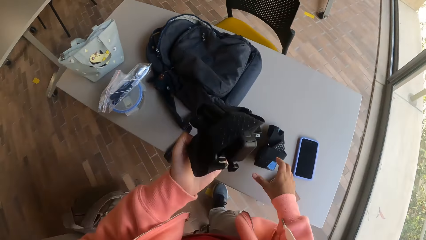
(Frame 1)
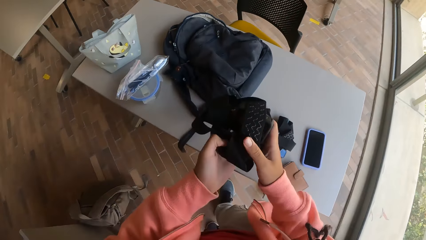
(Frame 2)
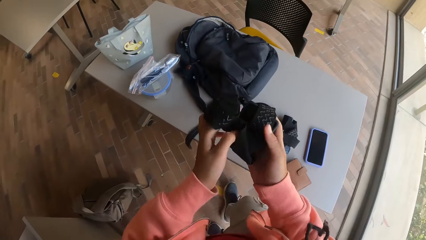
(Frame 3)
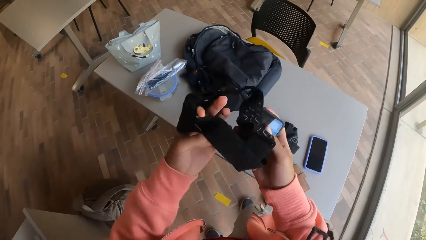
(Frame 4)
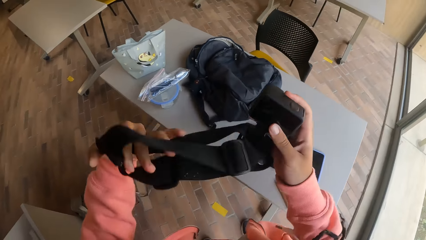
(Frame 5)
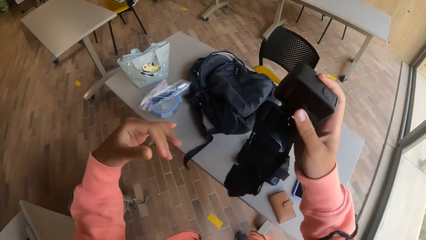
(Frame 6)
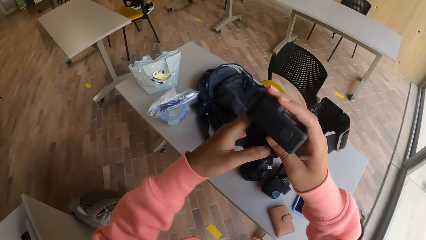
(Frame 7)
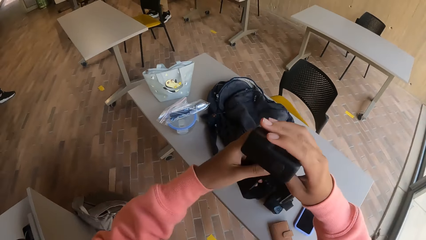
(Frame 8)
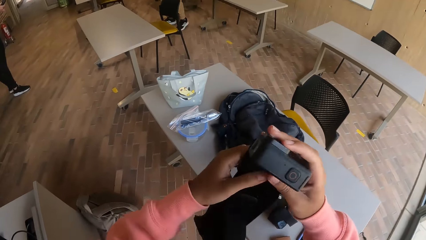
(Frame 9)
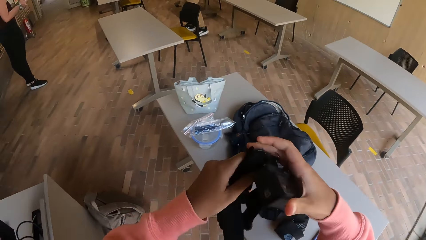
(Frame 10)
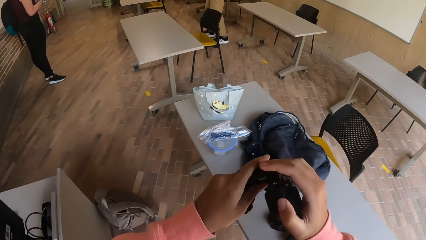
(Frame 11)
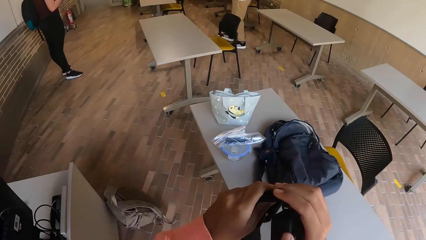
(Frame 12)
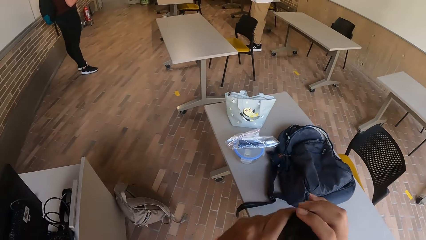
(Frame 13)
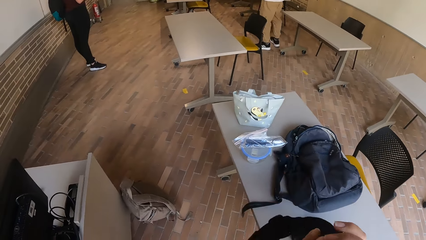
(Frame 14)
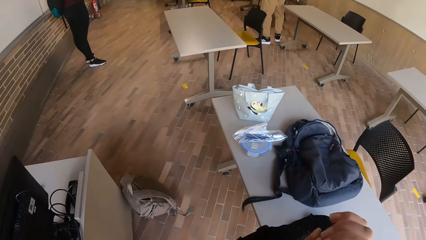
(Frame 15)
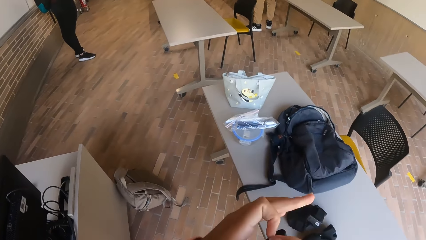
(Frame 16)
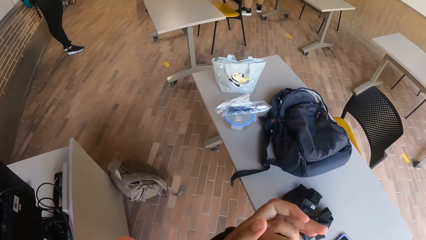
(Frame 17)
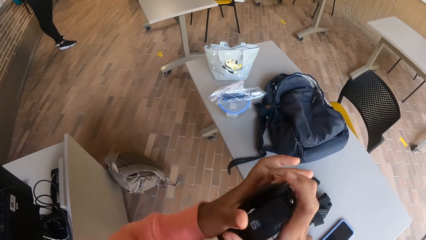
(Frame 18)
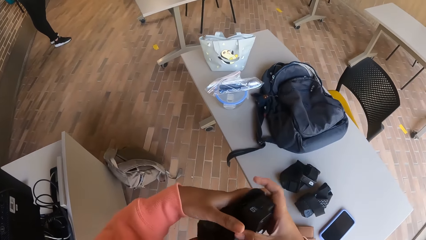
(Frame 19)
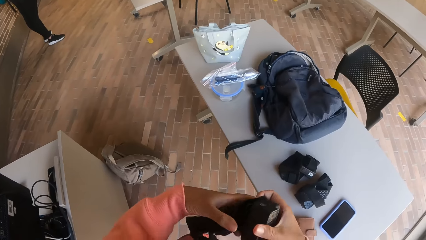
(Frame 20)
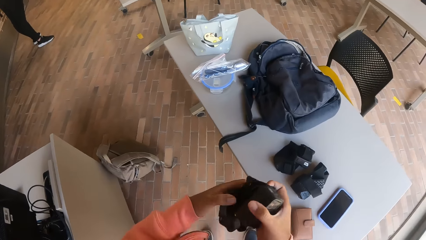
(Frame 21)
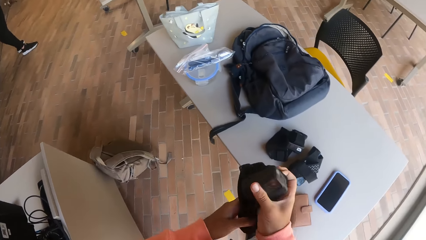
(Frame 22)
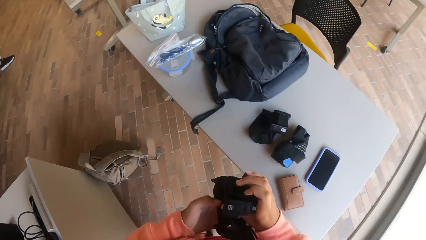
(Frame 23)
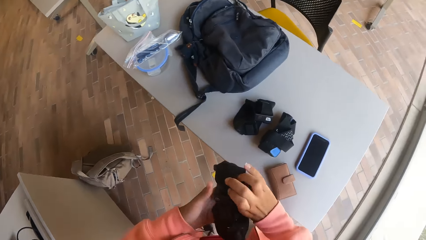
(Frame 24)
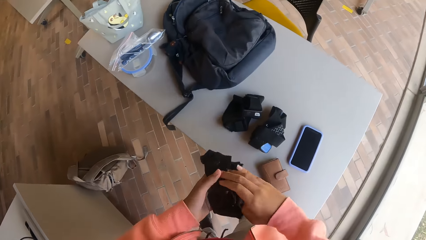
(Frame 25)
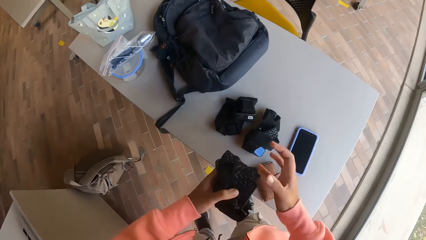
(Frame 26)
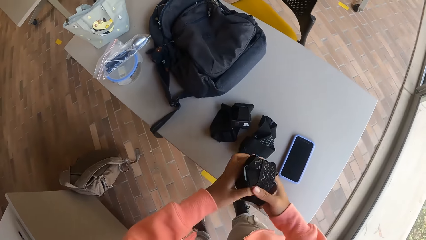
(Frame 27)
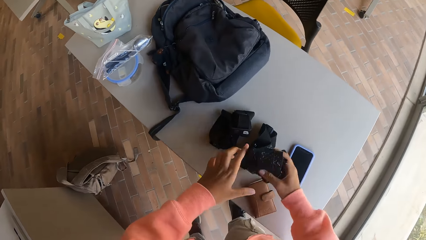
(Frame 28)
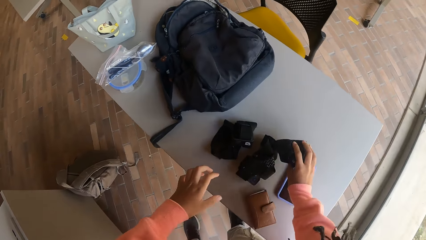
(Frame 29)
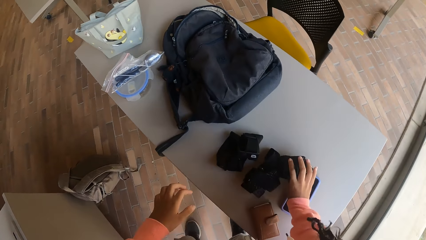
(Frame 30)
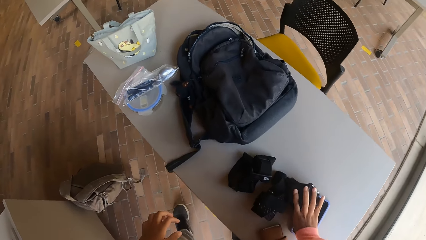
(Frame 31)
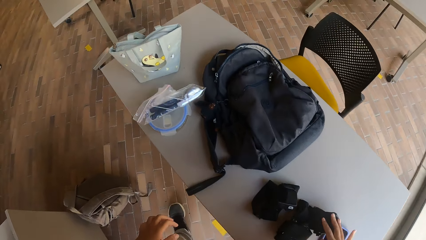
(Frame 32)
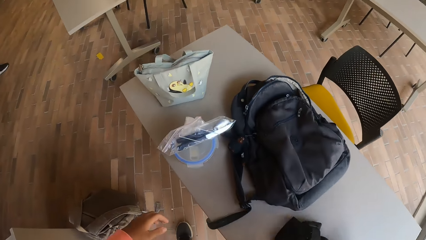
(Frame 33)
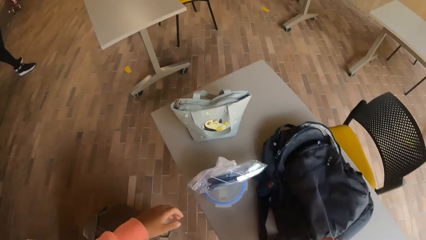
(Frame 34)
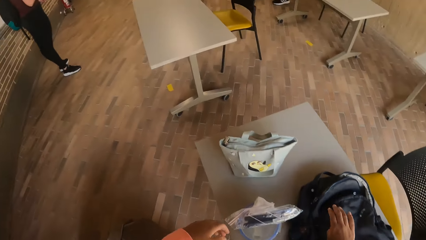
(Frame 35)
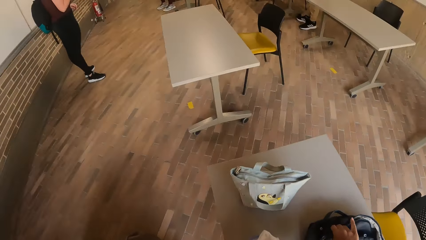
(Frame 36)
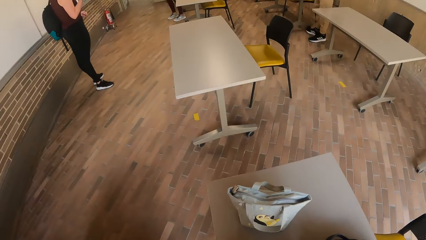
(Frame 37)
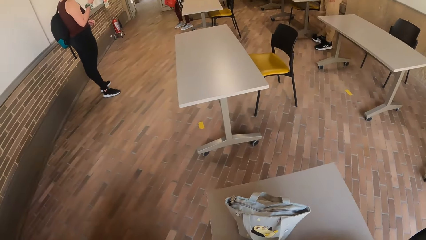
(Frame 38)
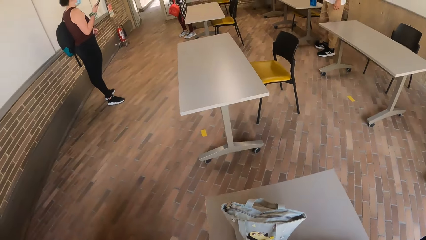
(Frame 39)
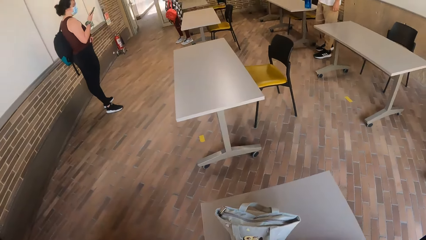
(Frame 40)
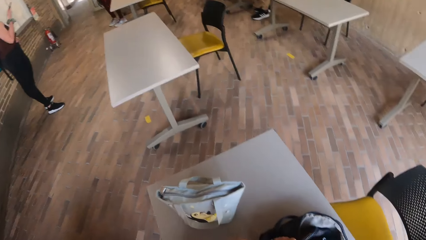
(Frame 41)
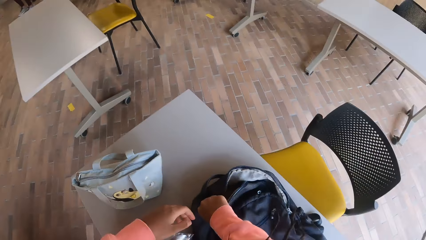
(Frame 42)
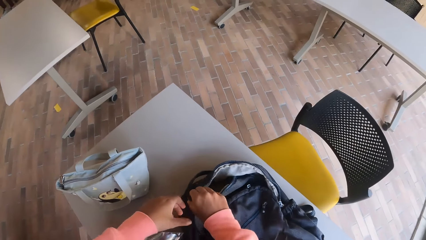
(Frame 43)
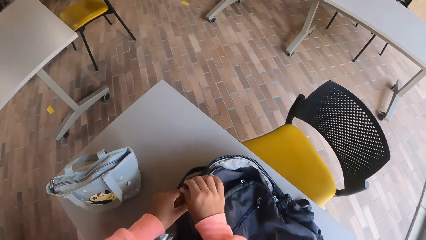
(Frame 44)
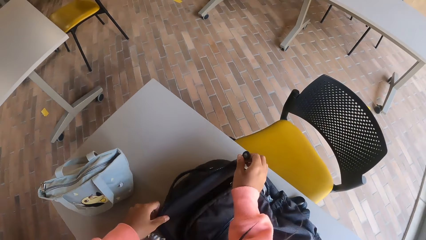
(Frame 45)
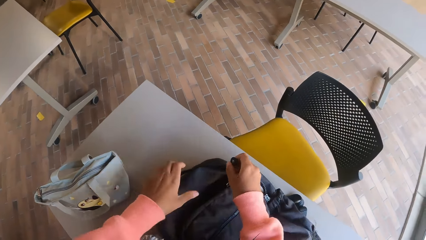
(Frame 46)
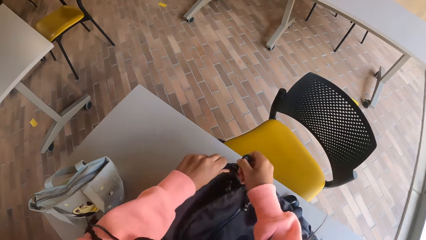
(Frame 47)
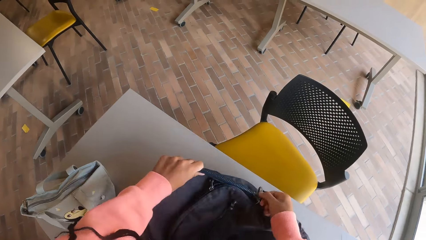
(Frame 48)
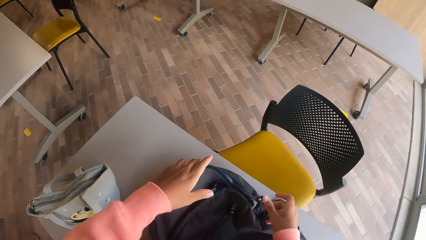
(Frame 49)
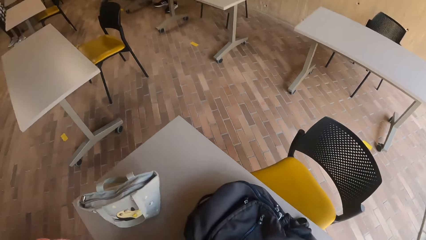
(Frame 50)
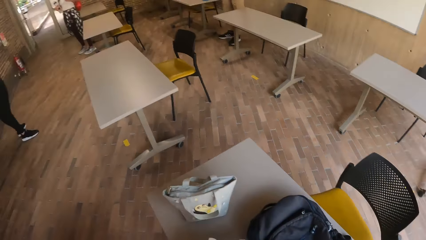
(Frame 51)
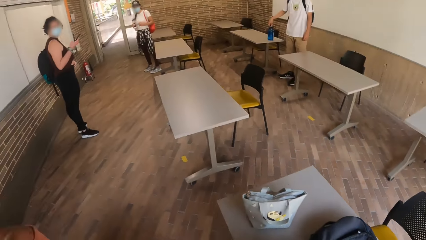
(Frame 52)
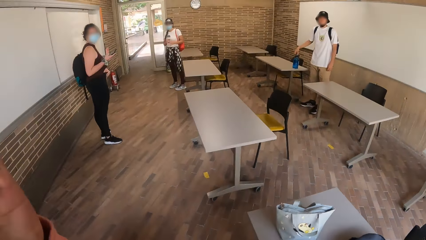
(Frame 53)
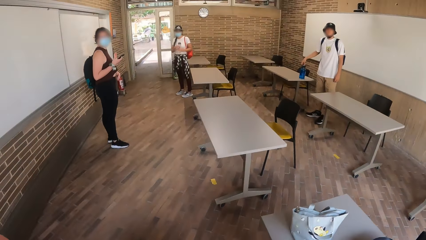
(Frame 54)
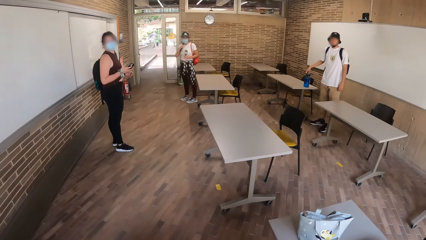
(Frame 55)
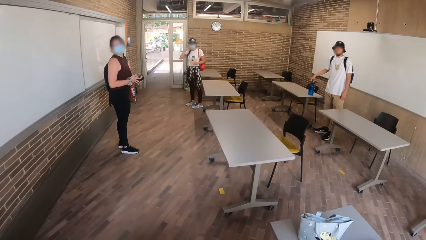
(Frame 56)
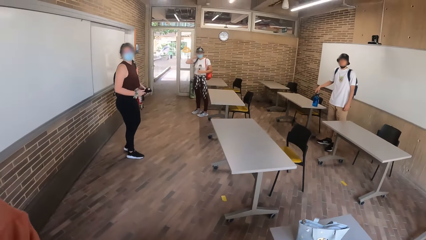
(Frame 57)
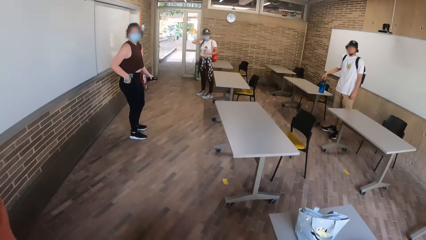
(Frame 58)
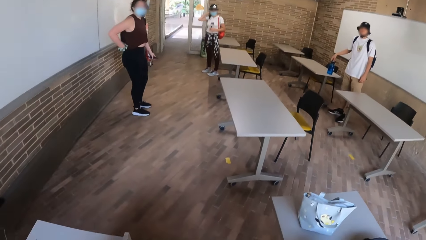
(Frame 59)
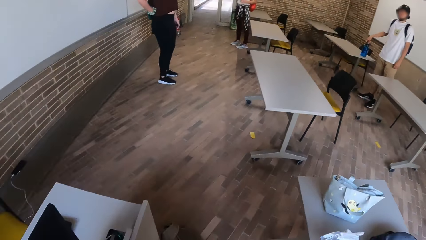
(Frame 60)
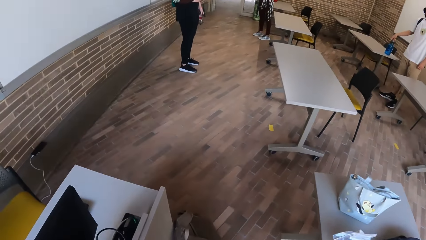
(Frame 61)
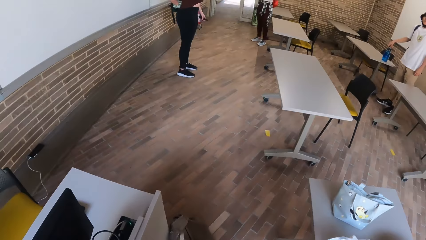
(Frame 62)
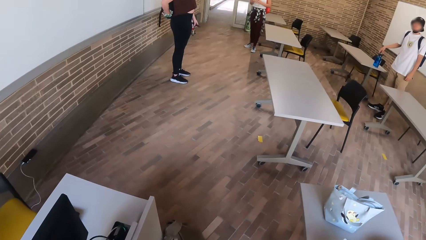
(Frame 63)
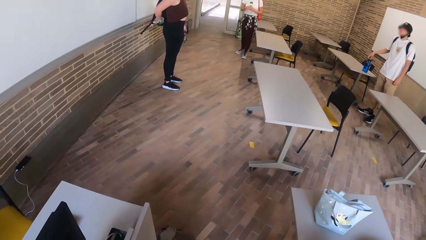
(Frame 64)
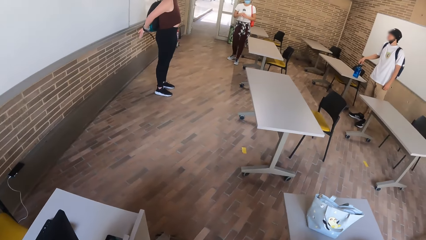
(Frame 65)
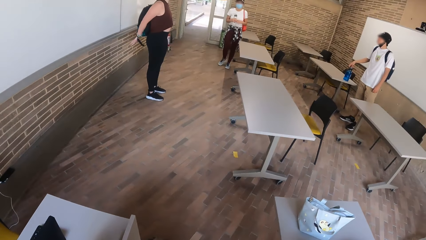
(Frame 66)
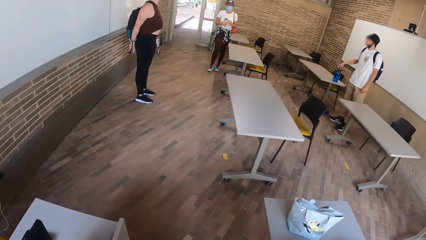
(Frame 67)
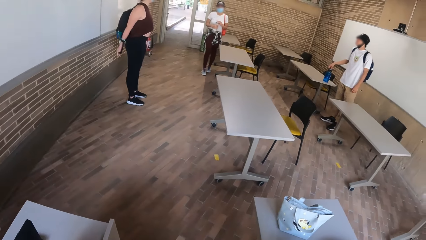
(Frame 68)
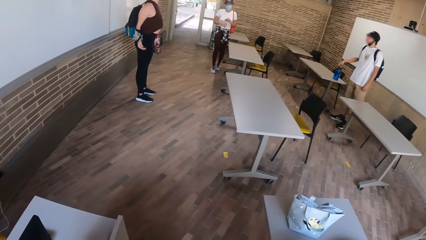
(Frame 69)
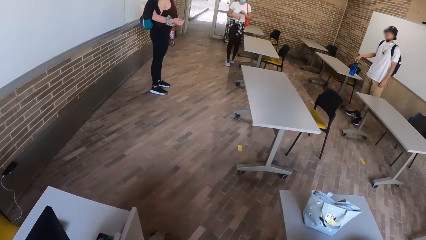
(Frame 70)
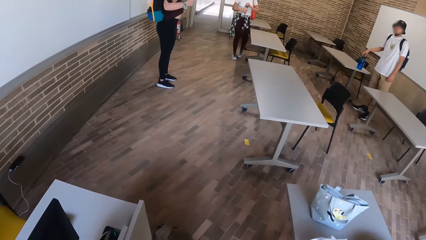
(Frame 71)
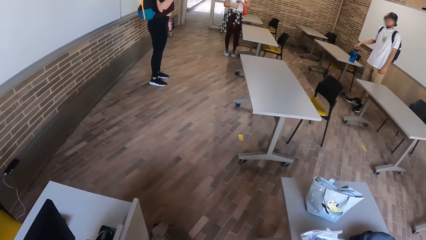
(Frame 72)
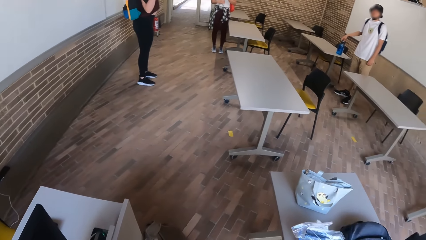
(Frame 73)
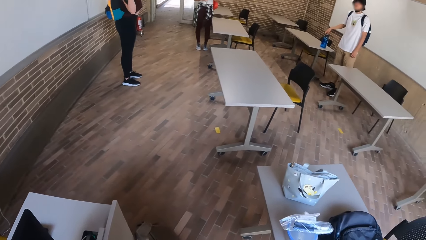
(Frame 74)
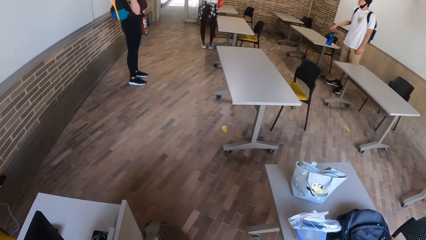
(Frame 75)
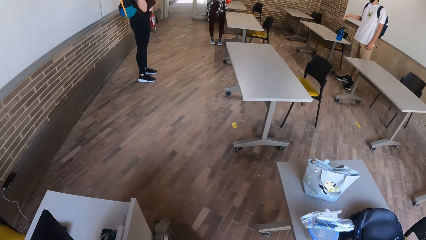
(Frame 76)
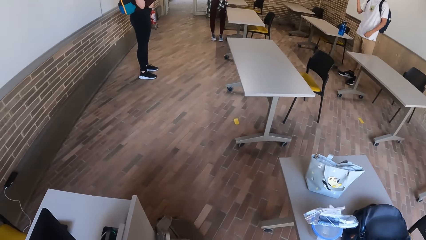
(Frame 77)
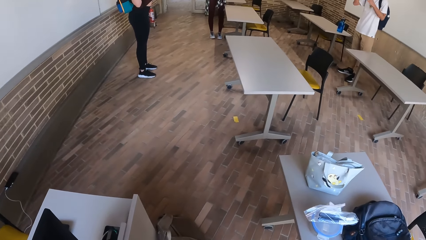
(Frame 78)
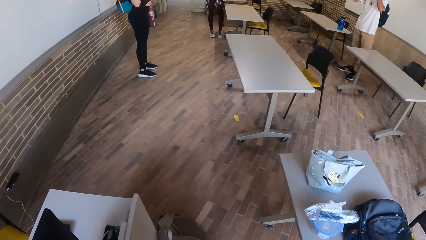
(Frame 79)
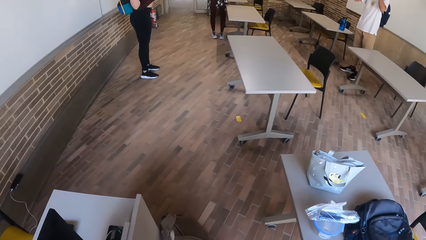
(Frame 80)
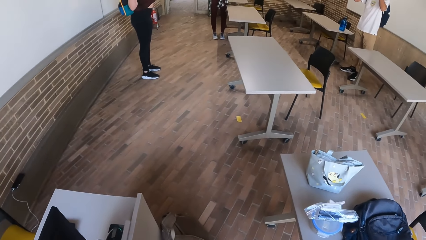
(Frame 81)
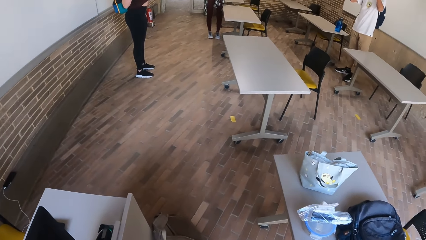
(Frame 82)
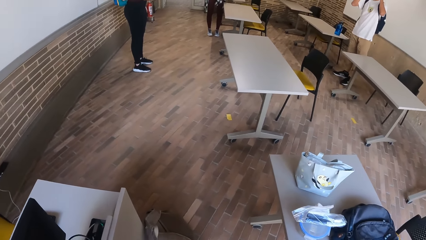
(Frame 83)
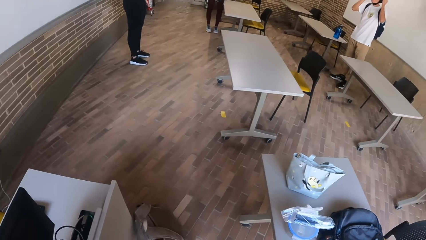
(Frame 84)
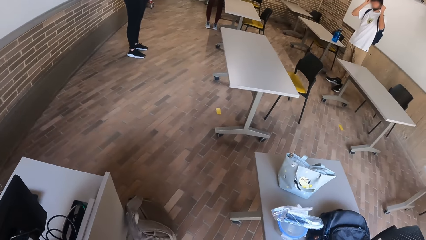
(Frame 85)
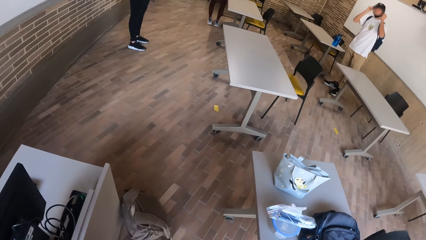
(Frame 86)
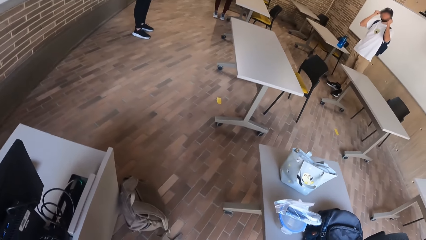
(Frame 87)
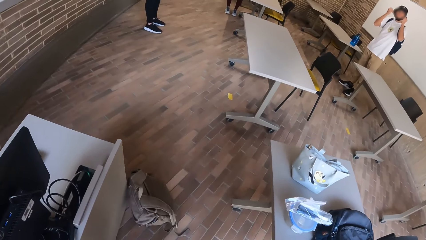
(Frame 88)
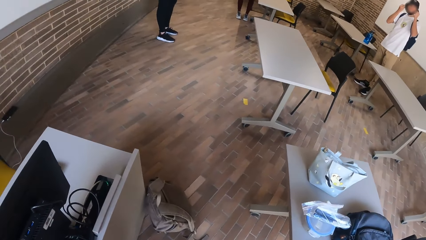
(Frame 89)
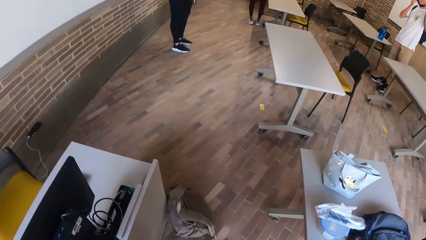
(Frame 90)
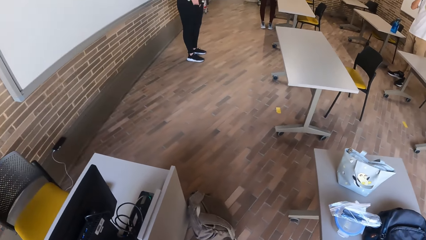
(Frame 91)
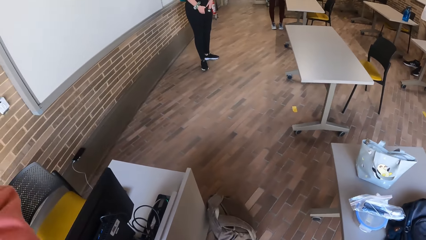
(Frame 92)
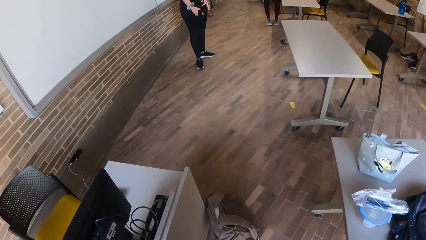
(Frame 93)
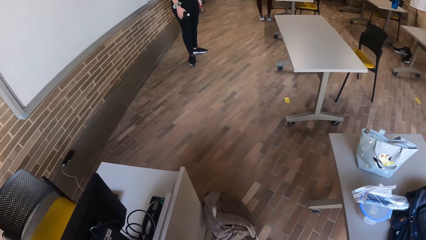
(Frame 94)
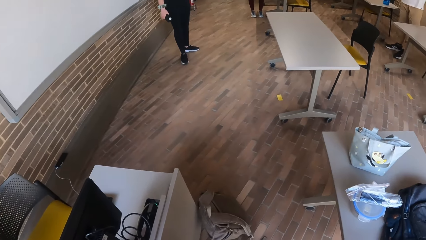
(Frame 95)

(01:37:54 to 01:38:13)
The camera wearer drops the wallet on the table with his right hand. He adjusts the camera with his hands. He drops the camera on the table with his right hand. He touches the bag. He zips the bag with his hands.
